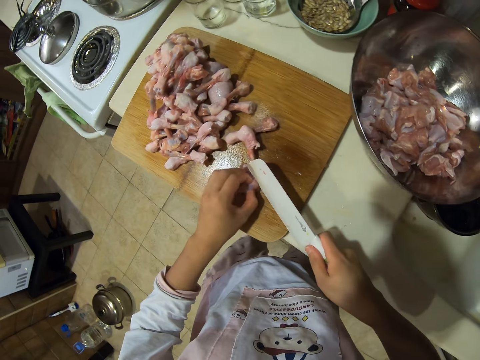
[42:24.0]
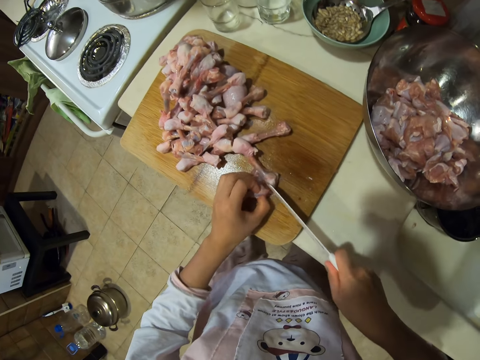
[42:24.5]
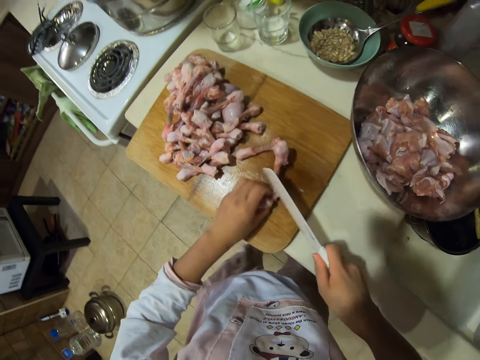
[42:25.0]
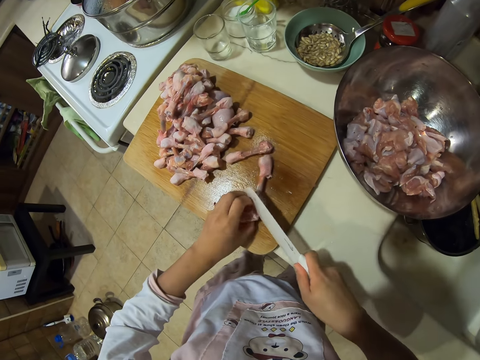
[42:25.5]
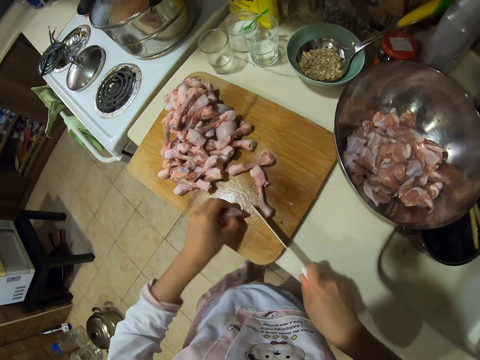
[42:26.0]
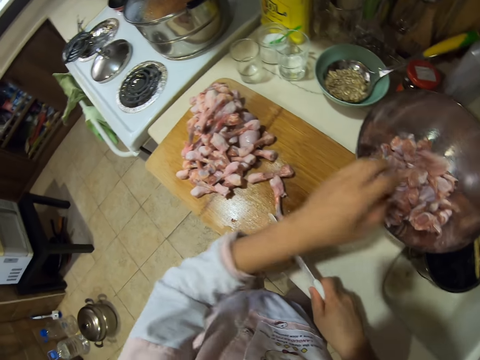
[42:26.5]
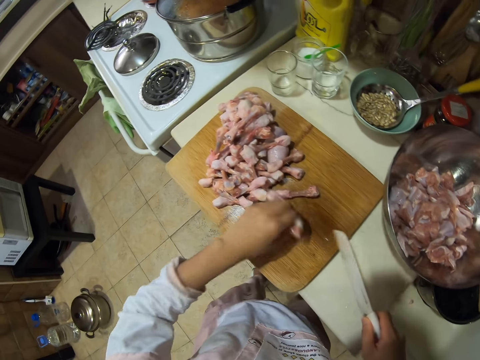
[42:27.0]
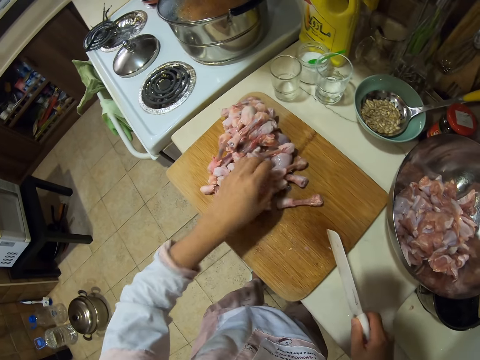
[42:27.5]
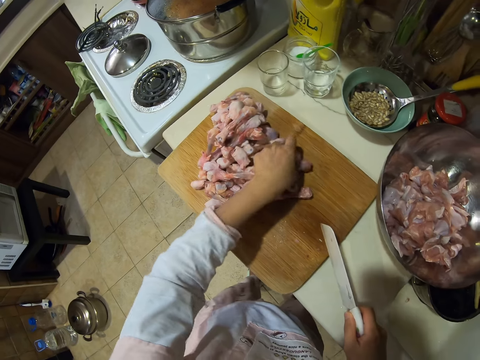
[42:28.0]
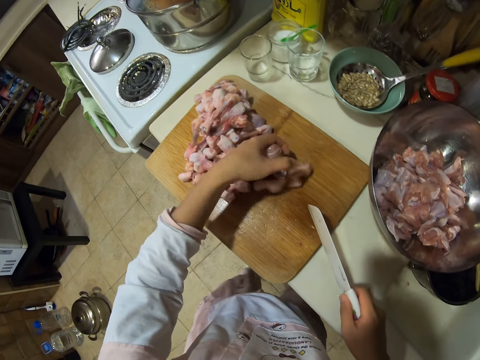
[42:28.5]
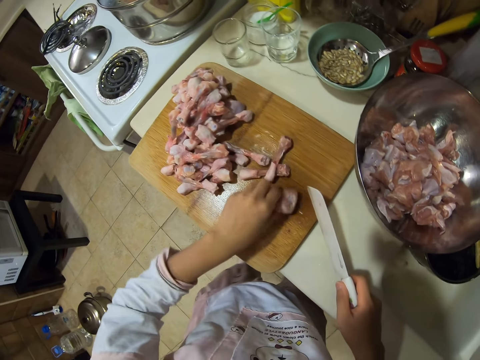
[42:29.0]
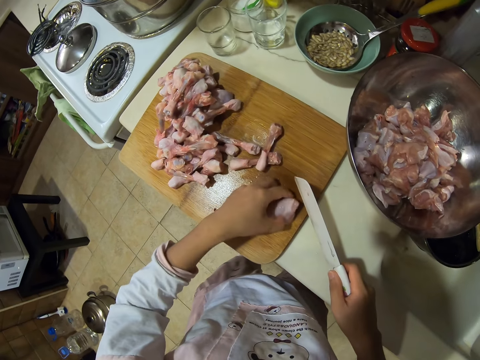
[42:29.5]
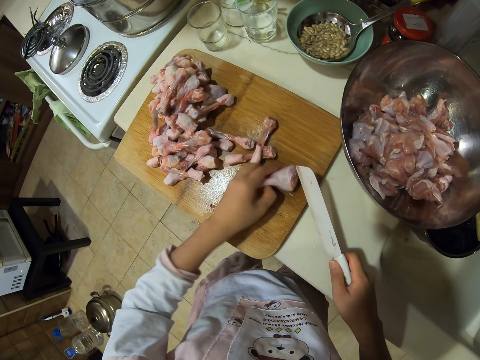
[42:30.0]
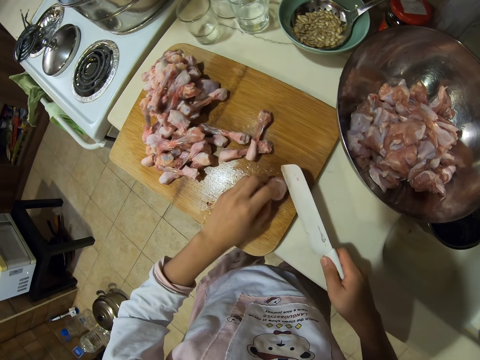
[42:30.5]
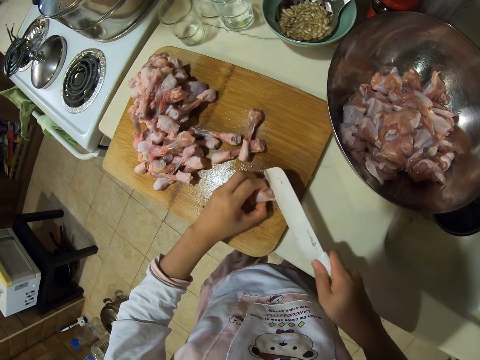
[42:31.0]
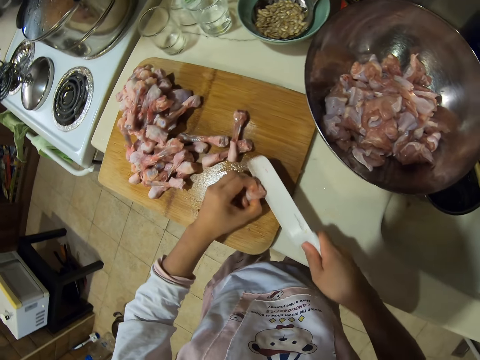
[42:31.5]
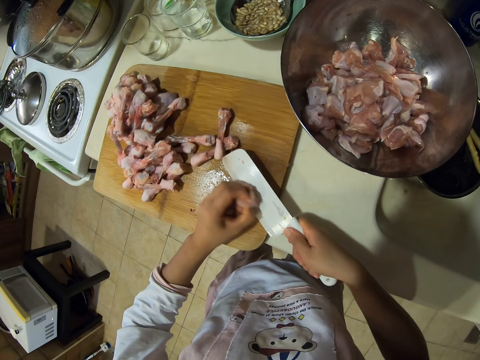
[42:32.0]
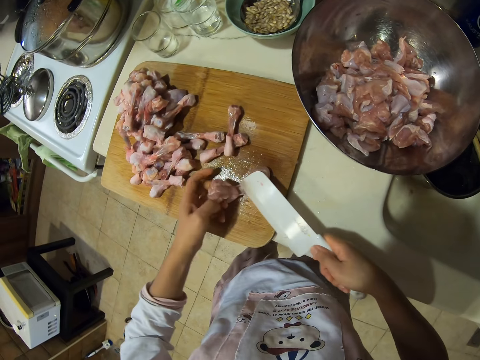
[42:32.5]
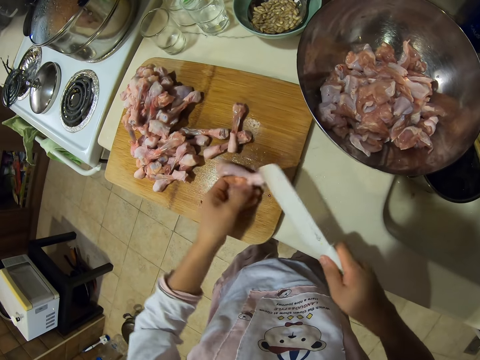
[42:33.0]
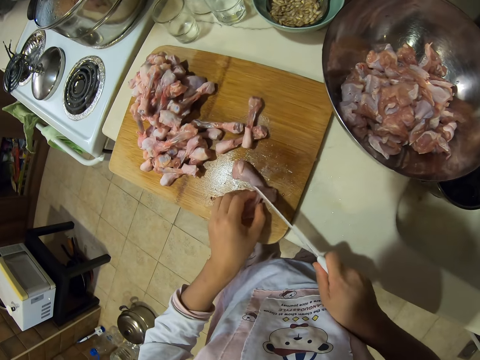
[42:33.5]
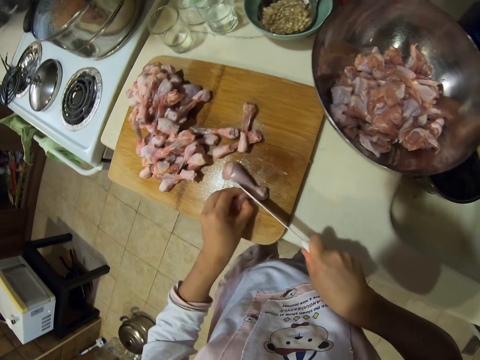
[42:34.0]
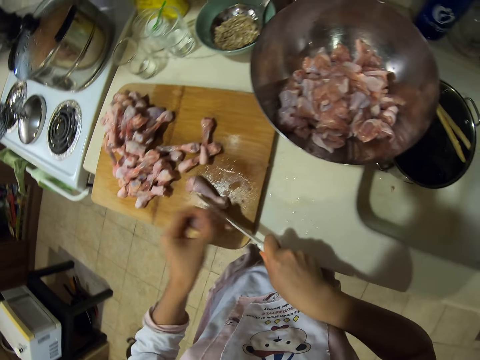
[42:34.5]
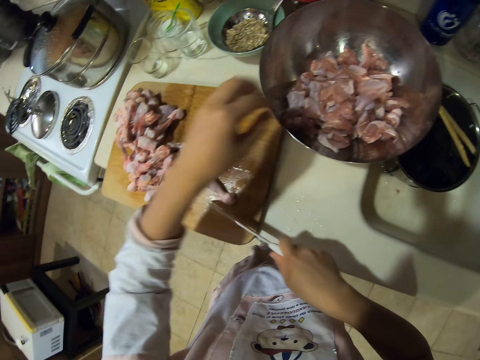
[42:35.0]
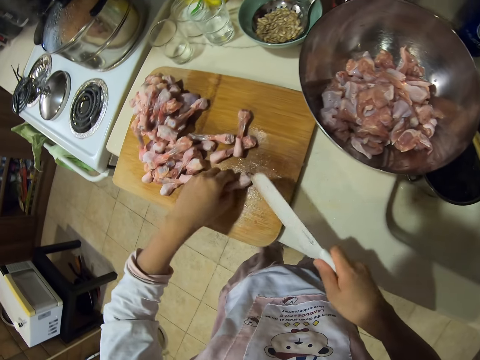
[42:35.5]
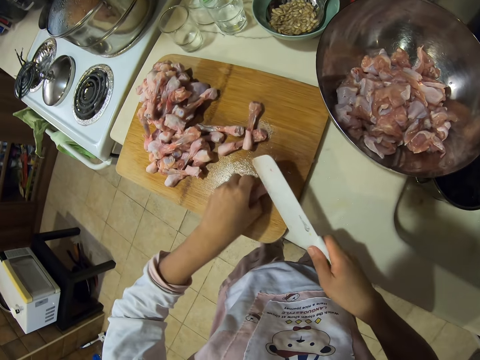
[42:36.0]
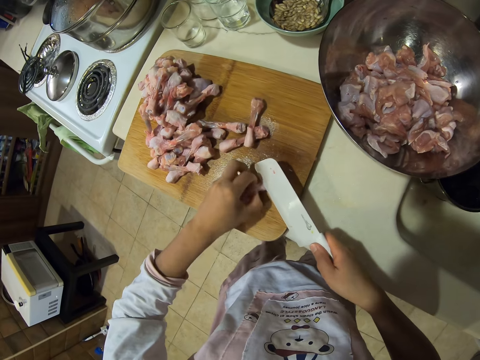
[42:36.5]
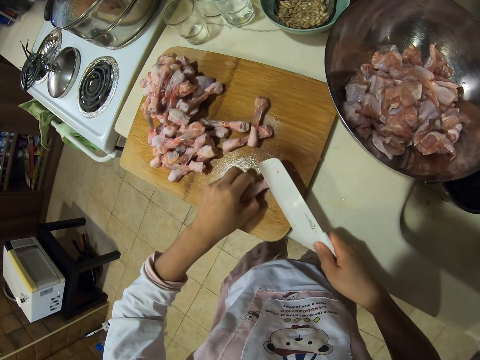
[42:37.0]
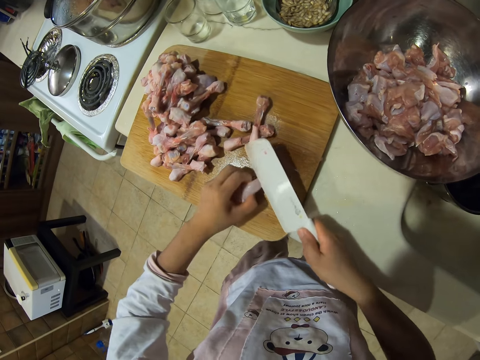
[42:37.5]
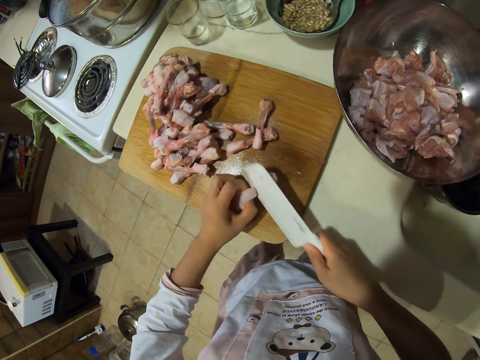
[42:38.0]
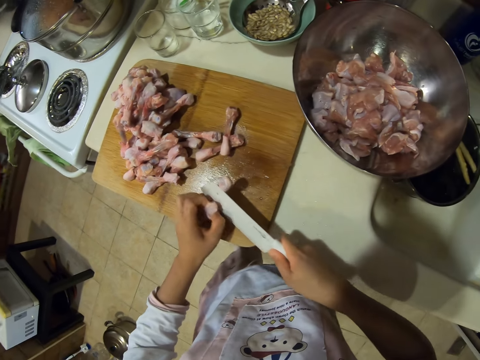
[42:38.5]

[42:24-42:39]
The camera wearer puts chicken drumstick meat in a bowl or plate. They pick up the pieces of meat. They chop the chicken drumstick meat. They put the chicken drumstick meat in the bowl. They chop the chicken drumstick meat into pieces.

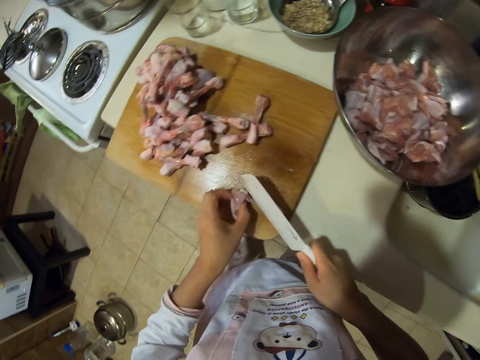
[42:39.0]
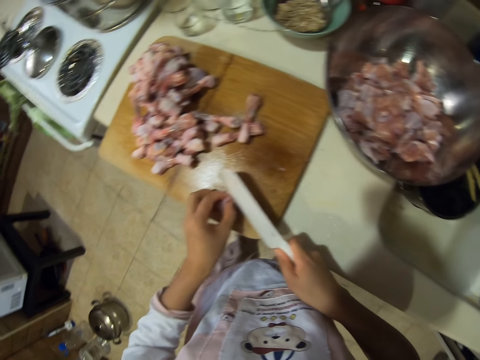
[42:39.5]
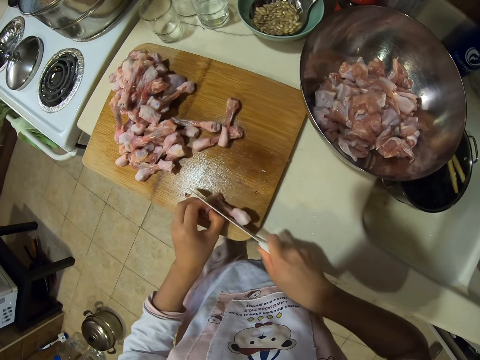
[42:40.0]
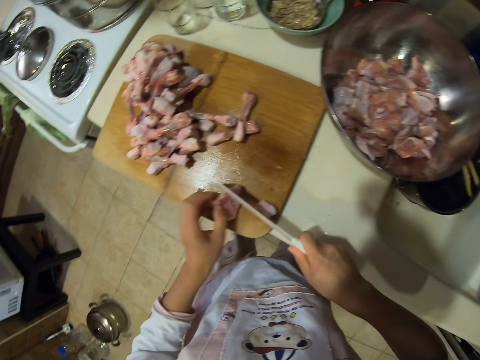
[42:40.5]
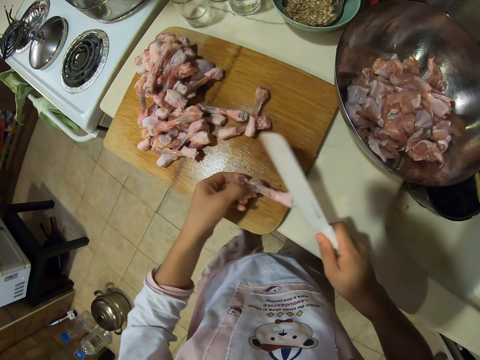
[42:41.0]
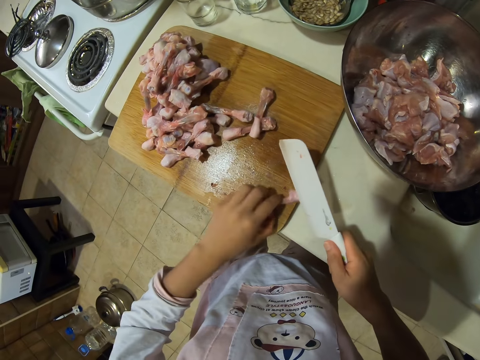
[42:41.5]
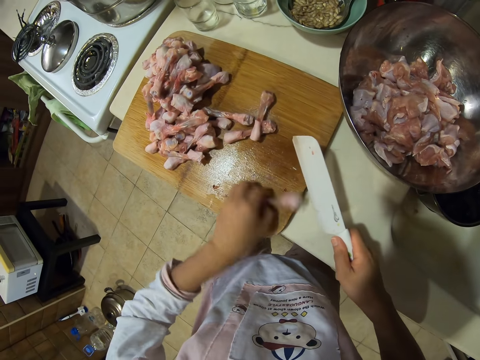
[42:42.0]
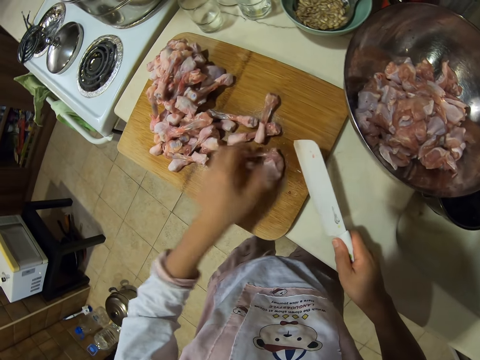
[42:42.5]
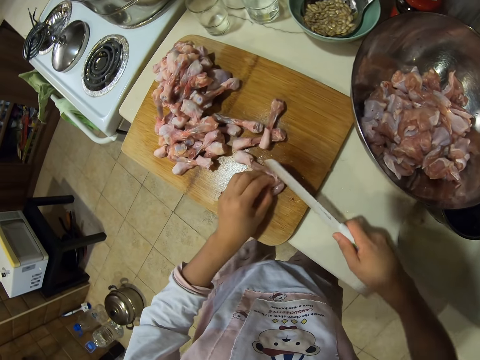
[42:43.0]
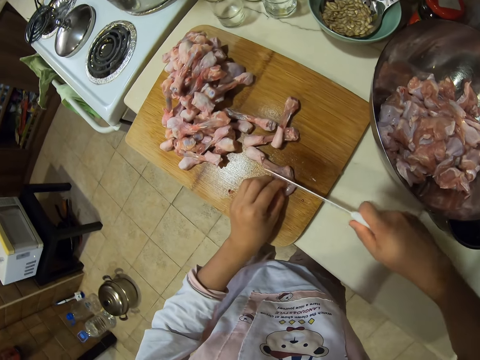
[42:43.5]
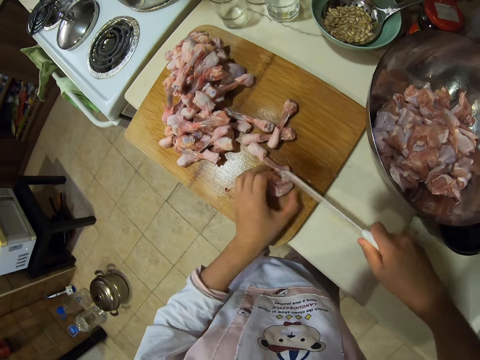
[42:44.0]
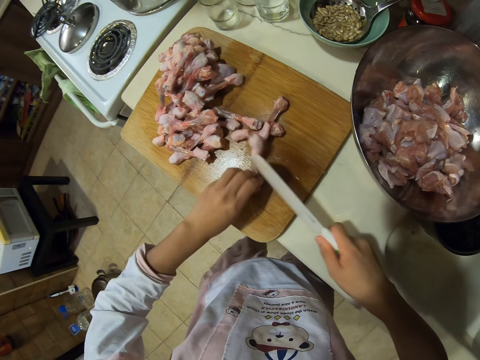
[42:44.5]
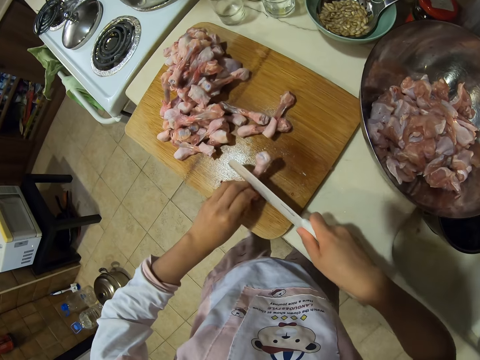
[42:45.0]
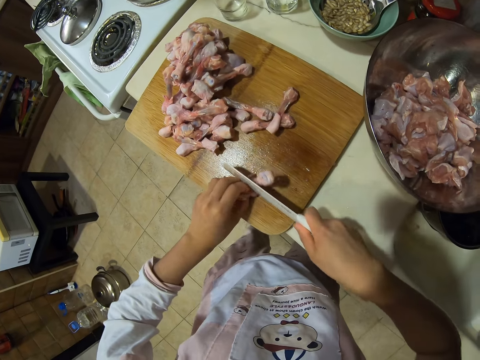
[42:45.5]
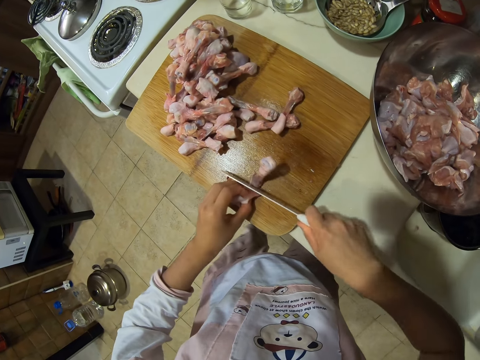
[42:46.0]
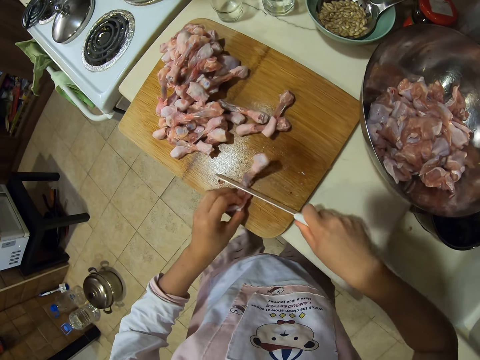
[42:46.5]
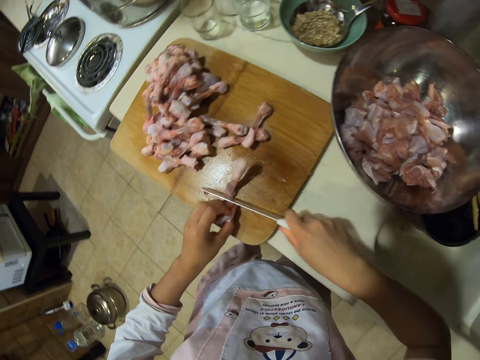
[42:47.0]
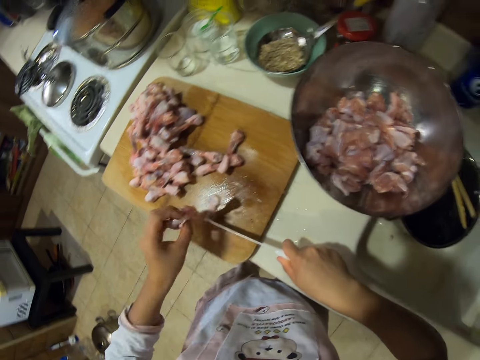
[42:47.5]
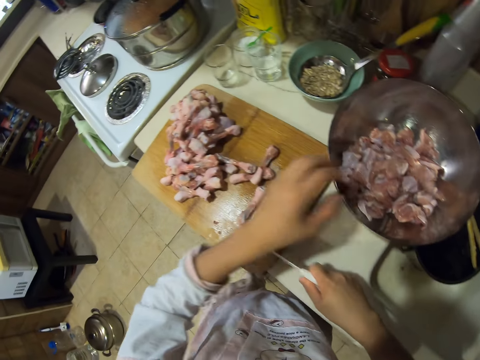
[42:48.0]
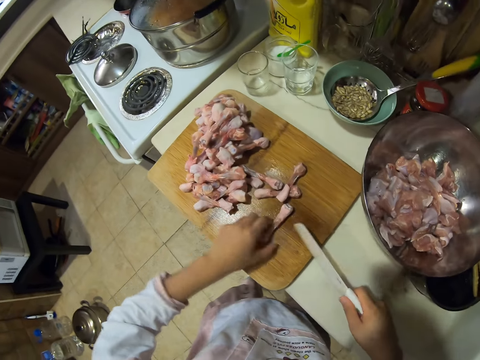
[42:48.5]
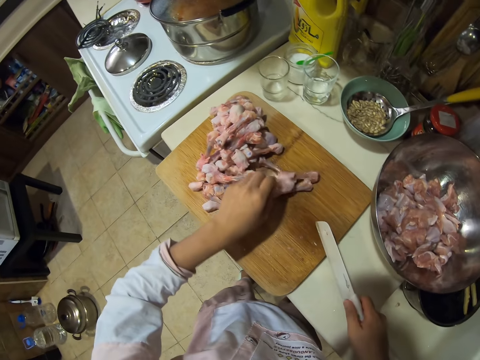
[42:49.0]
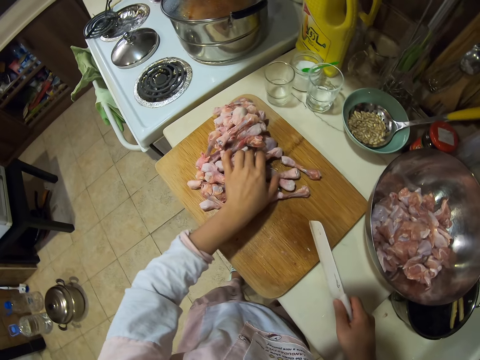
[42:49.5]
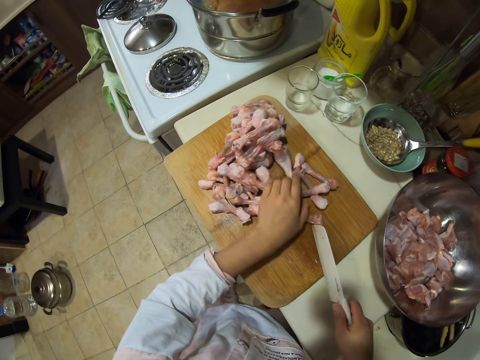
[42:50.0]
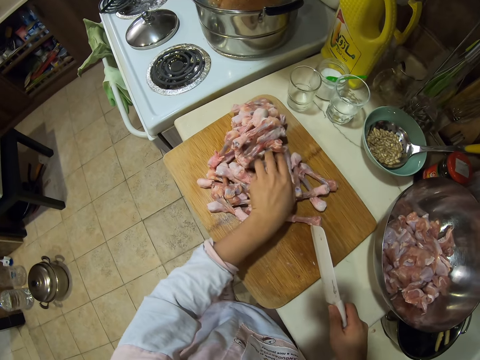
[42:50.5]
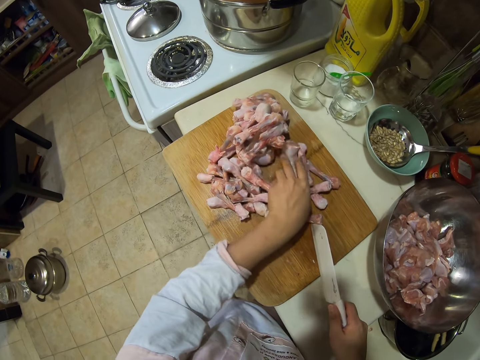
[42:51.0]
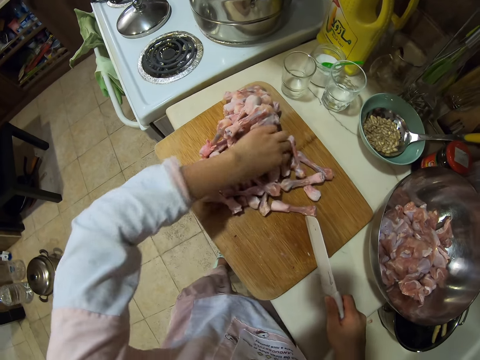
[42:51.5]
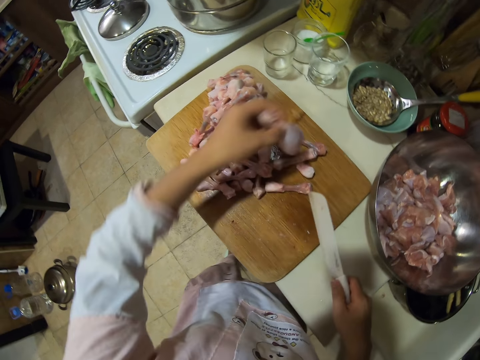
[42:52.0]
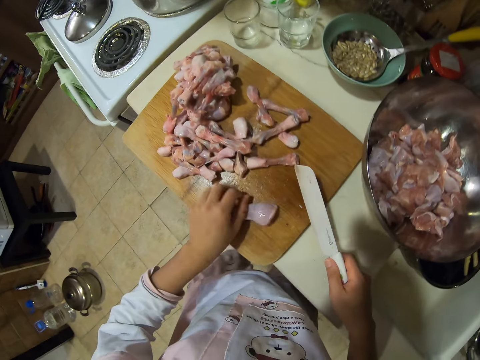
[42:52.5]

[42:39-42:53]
The camera wearer cuts the meat into pieces. They put chicken drumstick meat in a bowl or plate. They pick up the pieces of meat.
